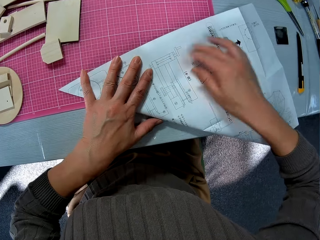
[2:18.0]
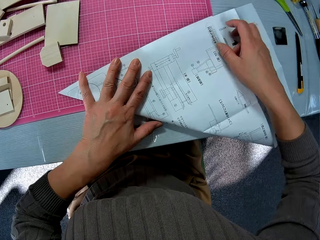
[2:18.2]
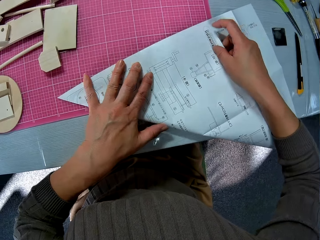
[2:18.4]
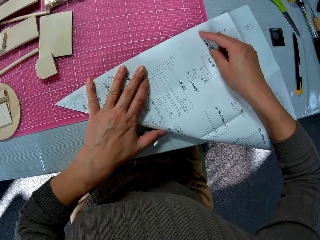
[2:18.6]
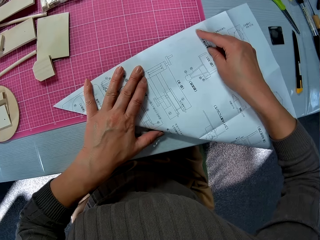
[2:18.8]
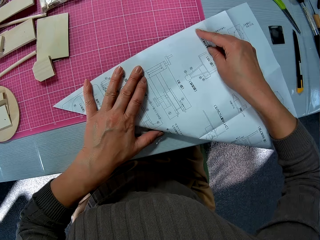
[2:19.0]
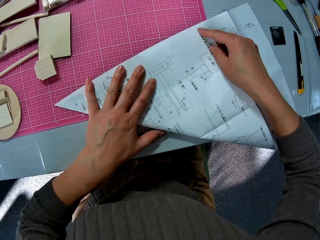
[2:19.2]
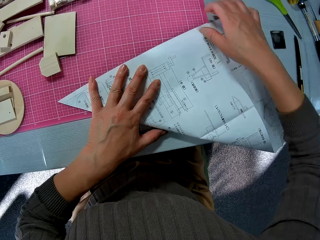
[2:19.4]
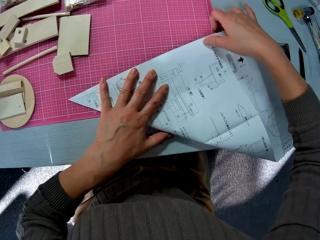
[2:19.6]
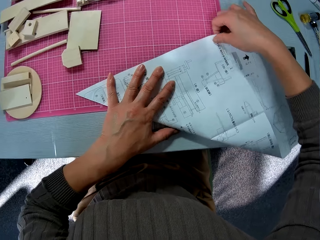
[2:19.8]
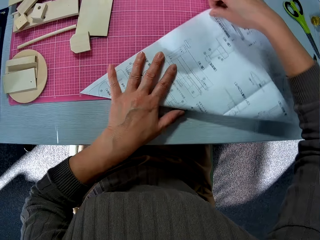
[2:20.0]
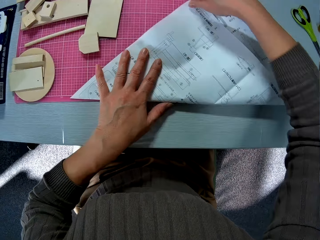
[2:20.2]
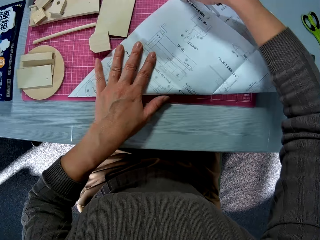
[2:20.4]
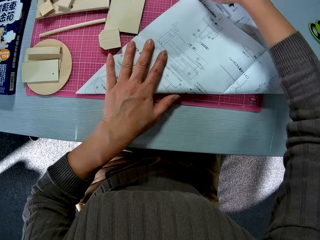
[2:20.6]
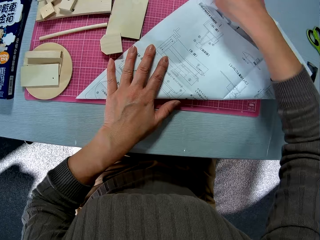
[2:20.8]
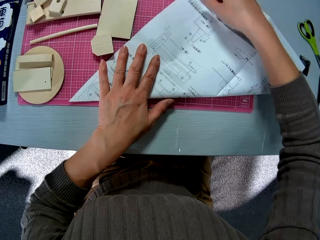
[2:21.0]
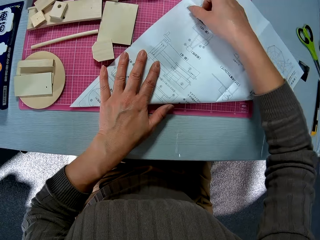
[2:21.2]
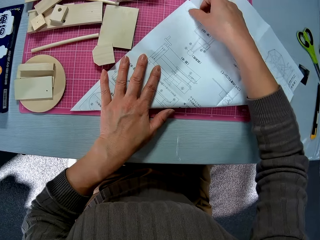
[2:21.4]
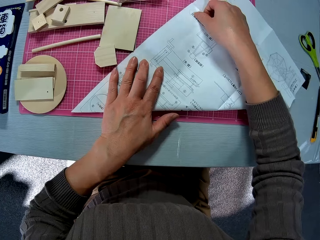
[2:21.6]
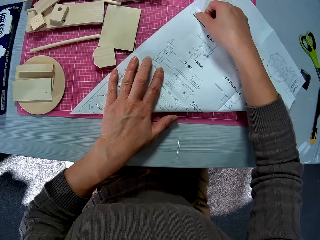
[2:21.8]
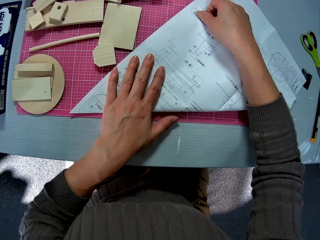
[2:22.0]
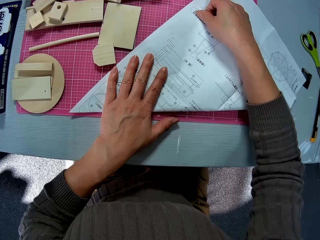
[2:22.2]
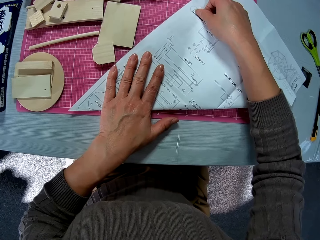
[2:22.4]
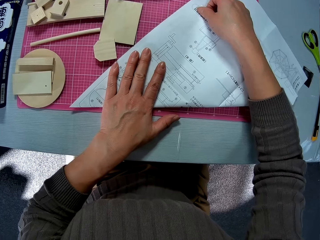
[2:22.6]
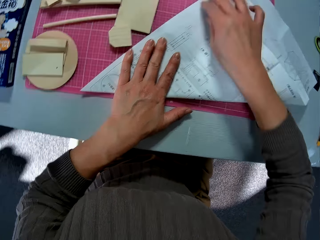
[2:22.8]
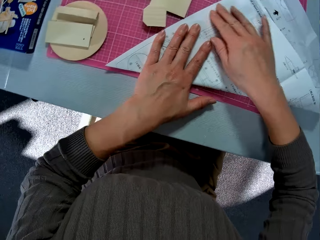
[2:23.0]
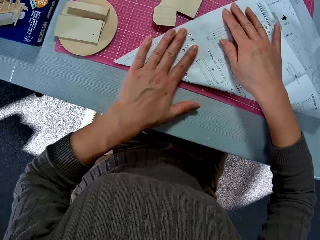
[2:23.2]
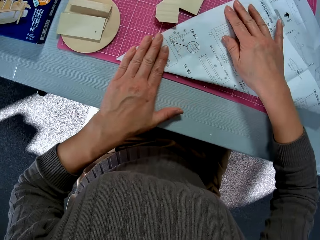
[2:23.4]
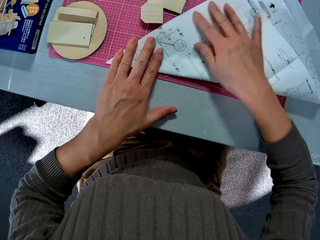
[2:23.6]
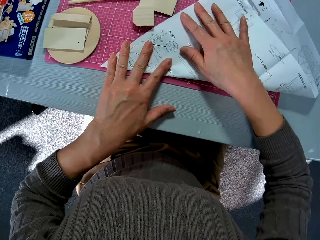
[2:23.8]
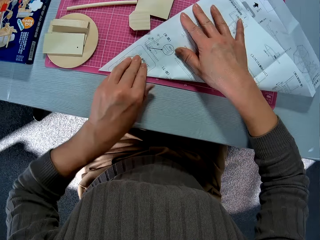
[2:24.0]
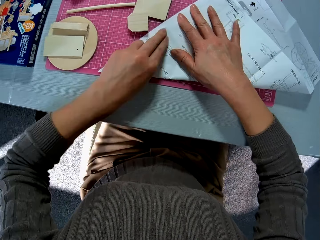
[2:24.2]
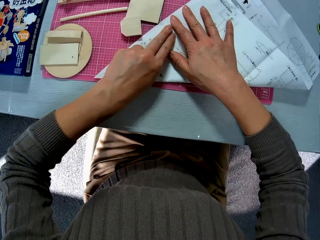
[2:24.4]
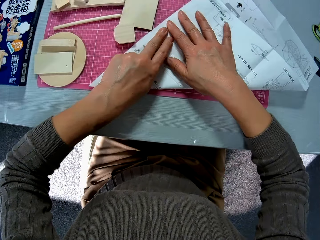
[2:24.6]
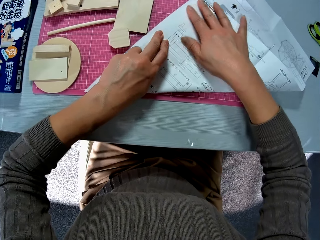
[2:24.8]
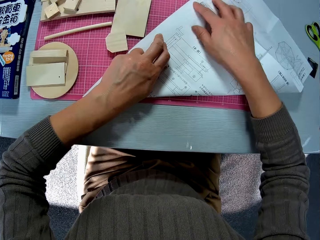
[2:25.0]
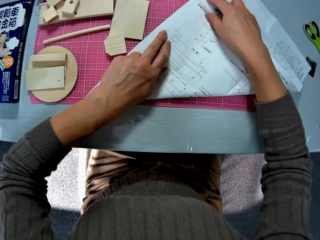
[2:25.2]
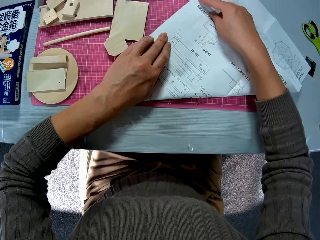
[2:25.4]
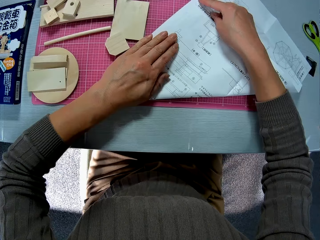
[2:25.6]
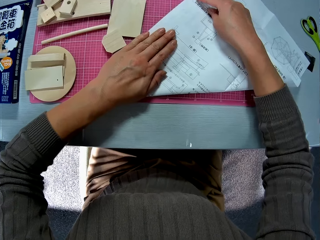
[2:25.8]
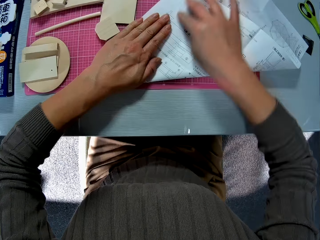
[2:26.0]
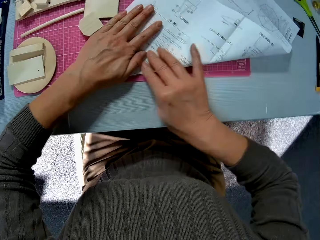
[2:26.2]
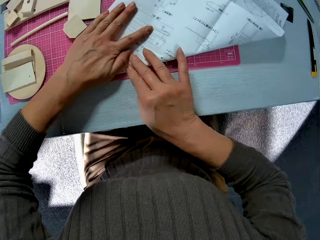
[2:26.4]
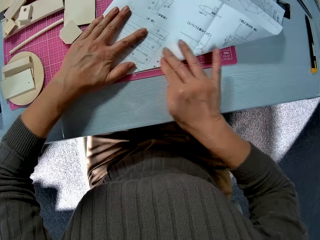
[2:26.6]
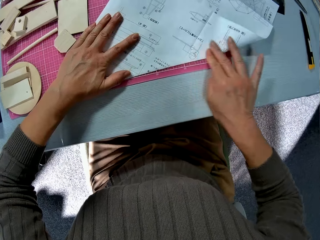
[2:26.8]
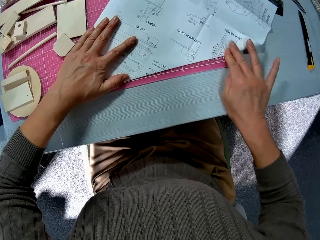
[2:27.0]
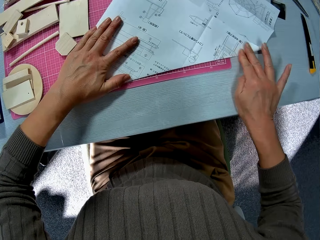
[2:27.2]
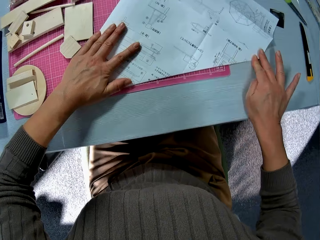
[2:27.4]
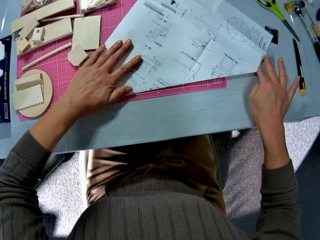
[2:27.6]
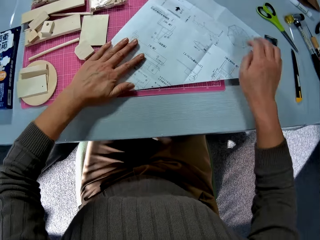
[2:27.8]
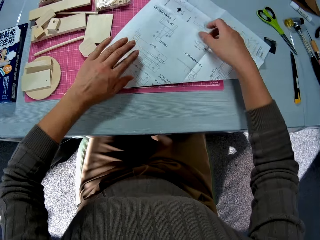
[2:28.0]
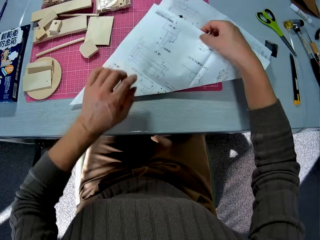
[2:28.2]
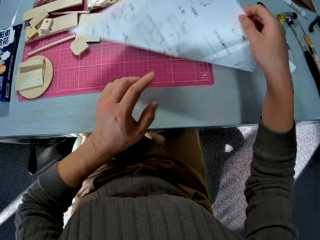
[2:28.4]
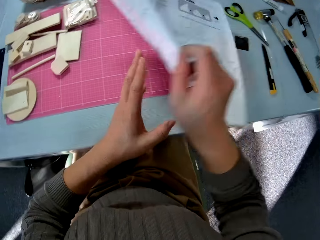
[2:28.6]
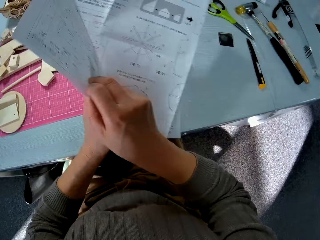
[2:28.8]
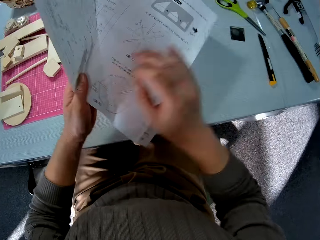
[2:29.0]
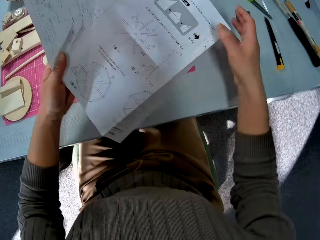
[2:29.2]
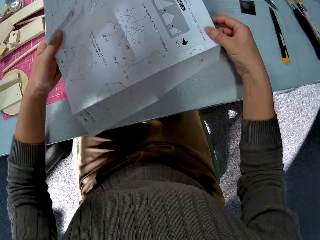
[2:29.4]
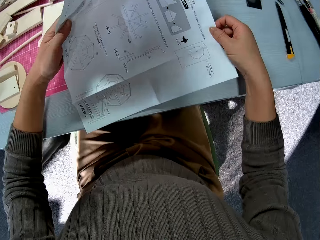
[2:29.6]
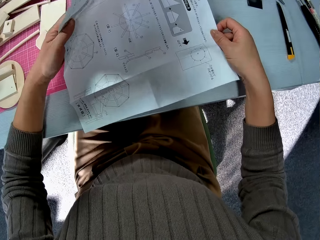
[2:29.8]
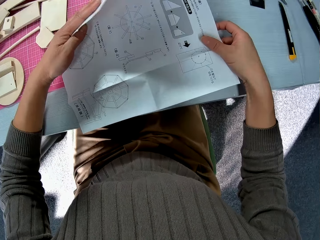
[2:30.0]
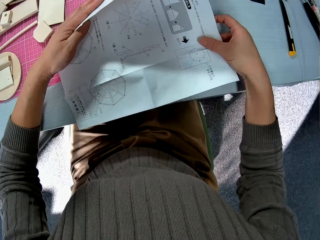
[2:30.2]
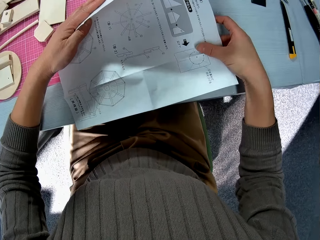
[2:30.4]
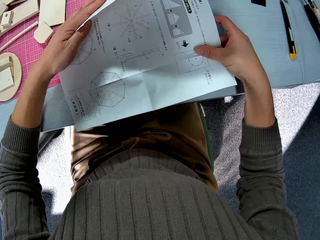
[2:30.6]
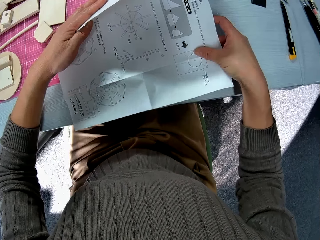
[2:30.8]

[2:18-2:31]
The camera wearer straightens the edges of the paper. They lift the manual and flip the manual.

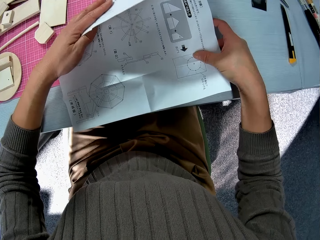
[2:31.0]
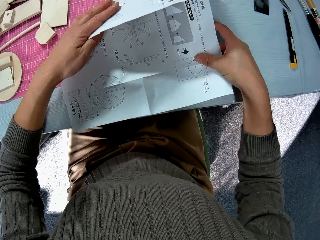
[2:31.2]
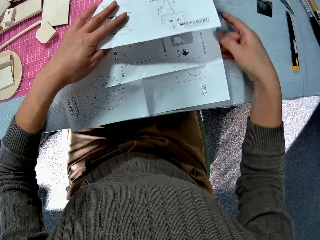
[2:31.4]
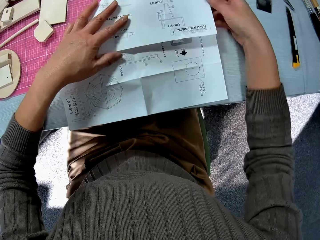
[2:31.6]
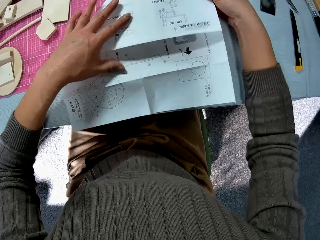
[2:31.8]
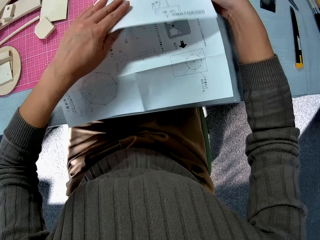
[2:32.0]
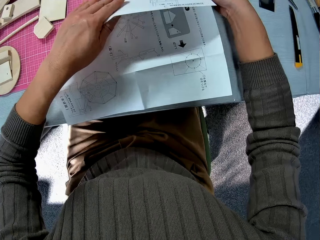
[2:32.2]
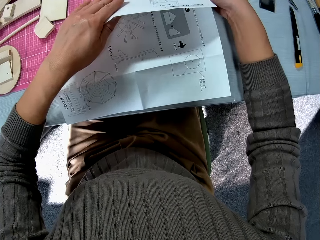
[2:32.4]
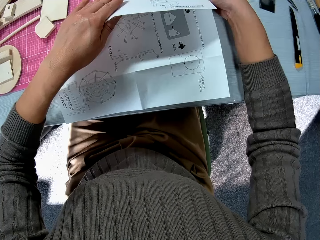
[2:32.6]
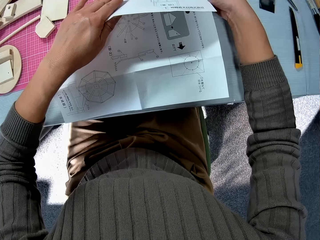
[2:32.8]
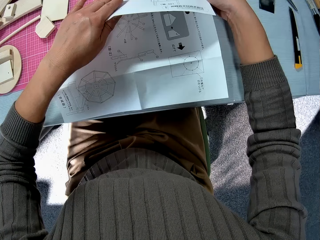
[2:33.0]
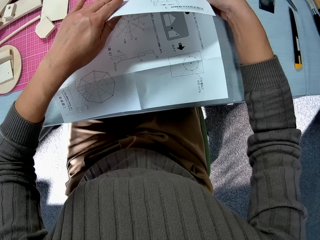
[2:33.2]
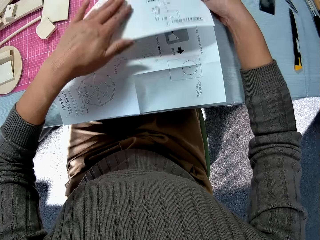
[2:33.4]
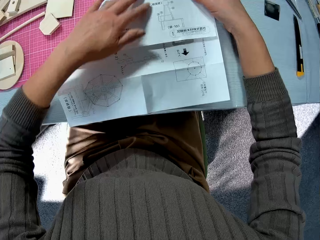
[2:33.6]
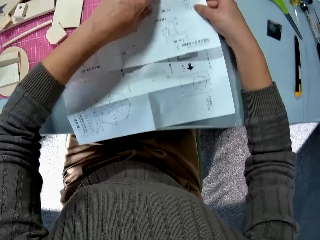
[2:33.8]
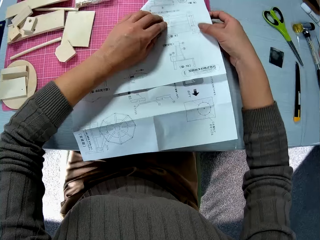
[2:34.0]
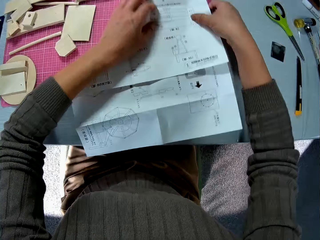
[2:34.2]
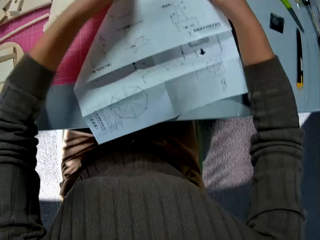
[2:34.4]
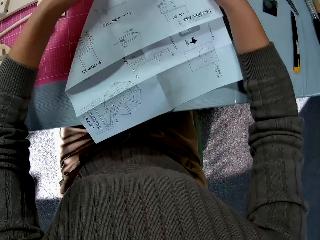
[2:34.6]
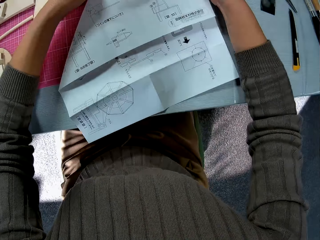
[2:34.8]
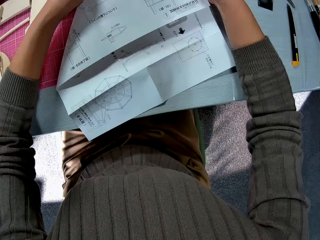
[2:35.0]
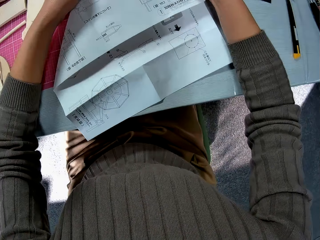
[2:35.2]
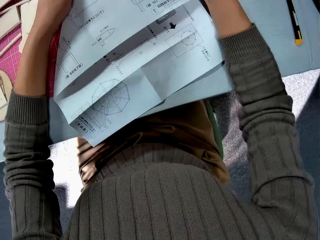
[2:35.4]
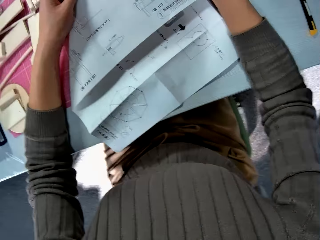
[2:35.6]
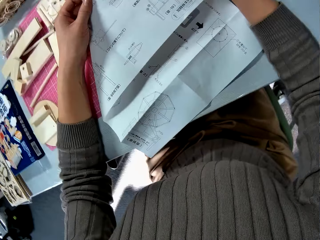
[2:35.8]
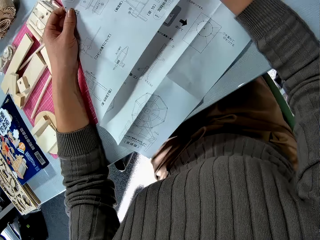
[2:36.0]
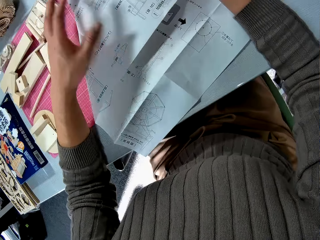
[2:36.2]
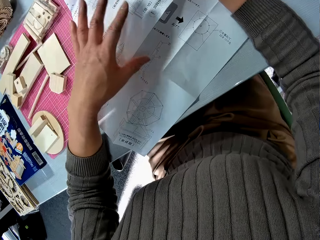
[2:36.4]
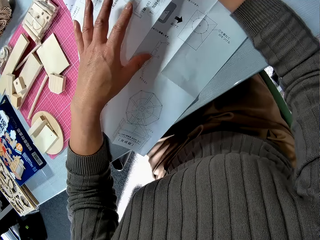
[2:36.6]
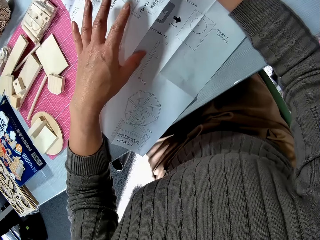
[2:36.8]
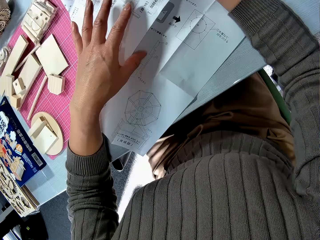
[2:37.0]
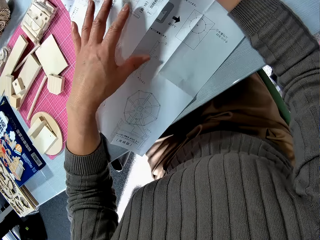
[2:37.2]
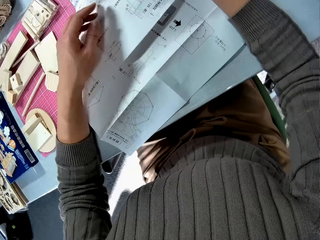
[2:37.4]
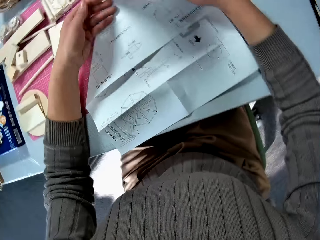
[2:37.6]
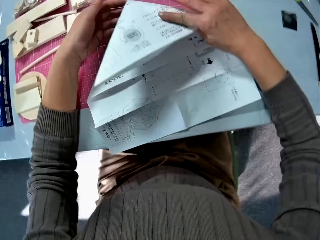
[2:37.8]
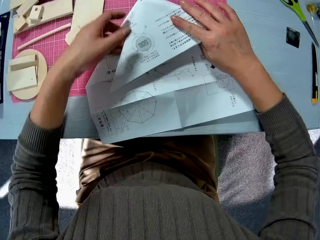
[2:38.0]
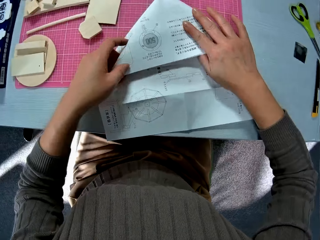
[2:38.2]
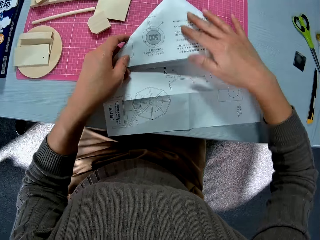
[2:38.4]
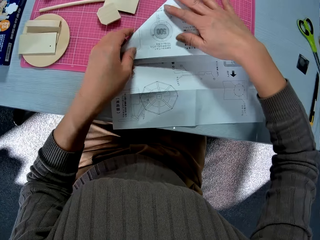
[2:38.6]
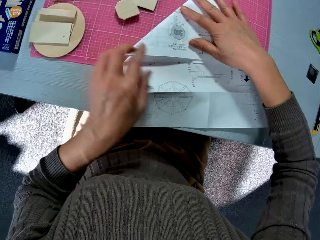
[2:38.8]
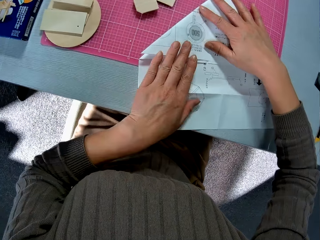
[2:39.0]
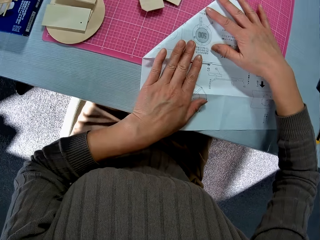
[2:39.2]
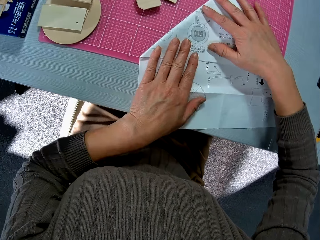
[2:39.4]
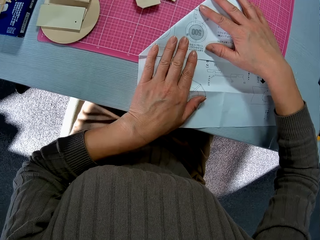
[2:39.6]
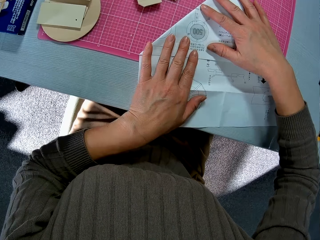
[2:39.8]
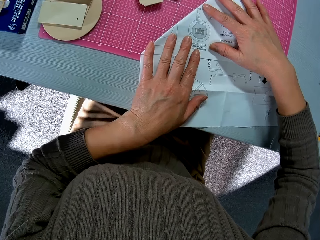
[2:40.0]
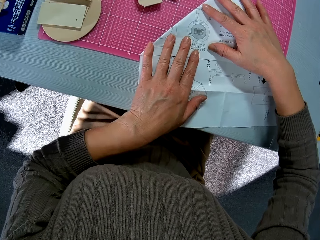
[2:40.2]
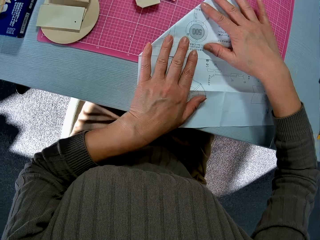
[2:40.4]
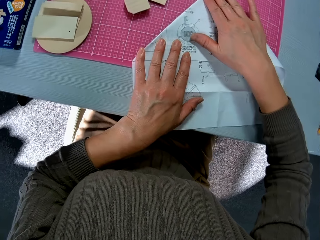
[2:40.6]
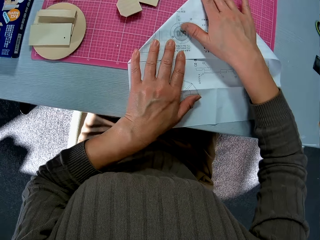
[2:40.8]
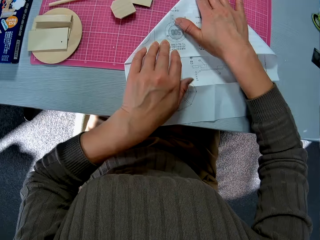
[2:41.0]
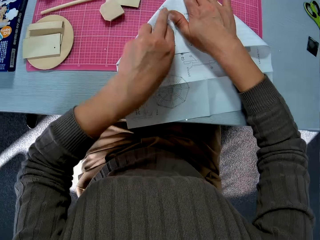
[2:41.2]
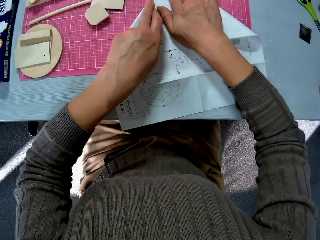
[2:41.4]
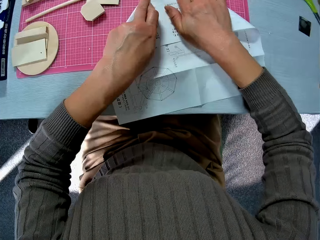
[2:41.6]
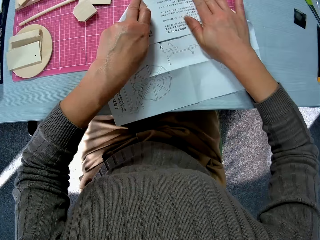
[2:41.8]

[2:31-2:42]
The camera wearer folds the manual. They fold the manual again.
